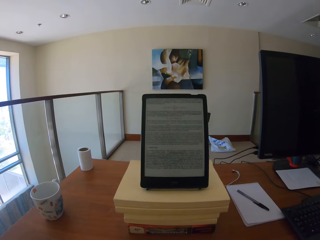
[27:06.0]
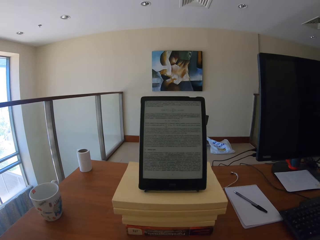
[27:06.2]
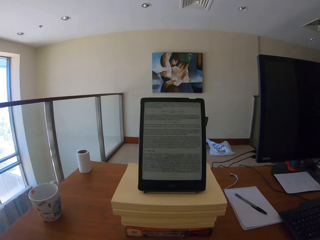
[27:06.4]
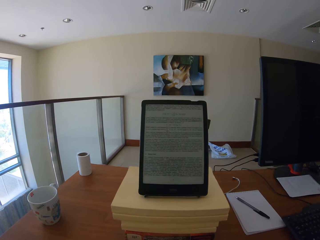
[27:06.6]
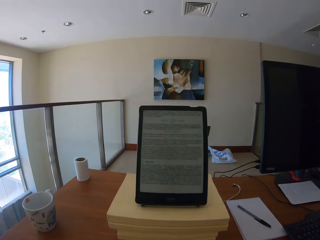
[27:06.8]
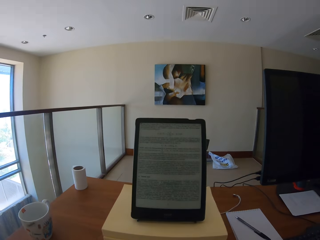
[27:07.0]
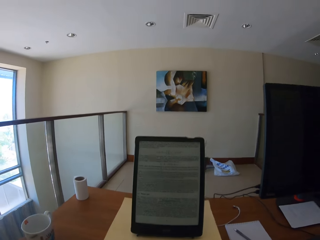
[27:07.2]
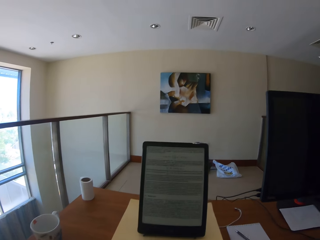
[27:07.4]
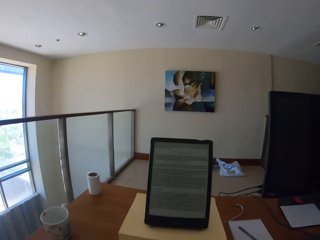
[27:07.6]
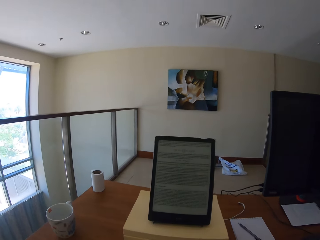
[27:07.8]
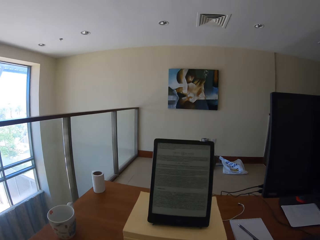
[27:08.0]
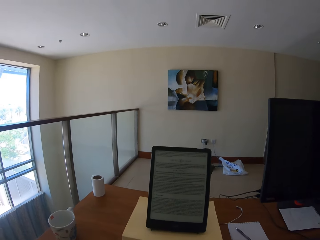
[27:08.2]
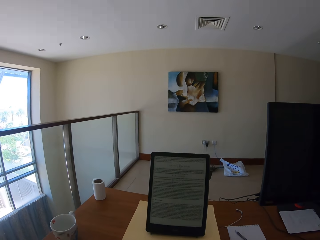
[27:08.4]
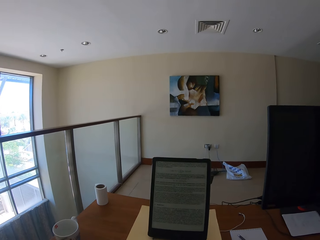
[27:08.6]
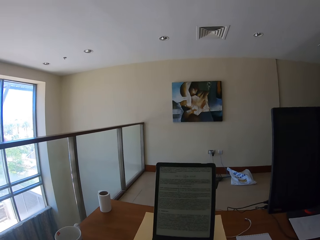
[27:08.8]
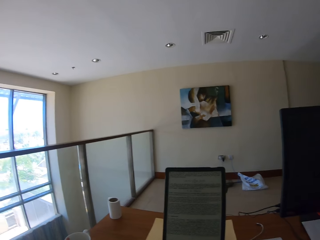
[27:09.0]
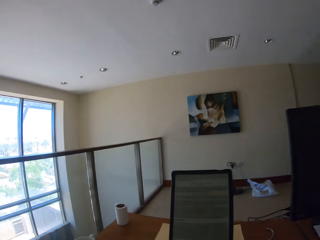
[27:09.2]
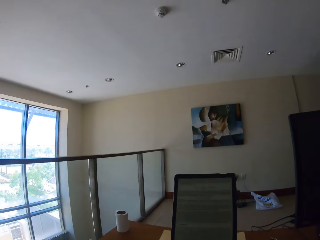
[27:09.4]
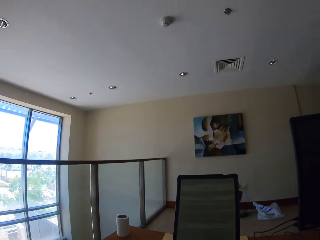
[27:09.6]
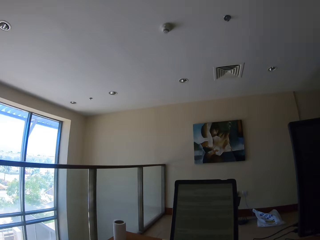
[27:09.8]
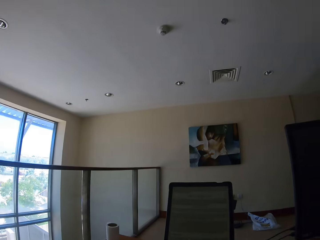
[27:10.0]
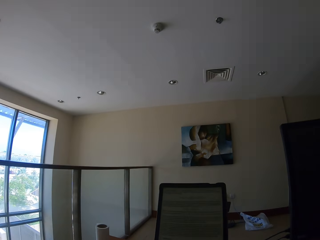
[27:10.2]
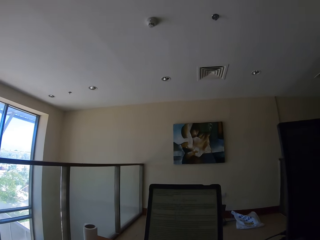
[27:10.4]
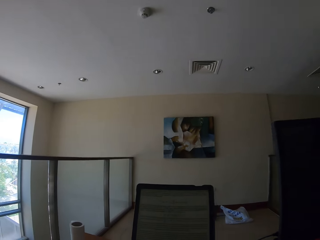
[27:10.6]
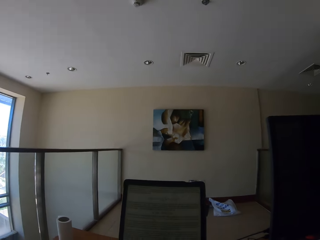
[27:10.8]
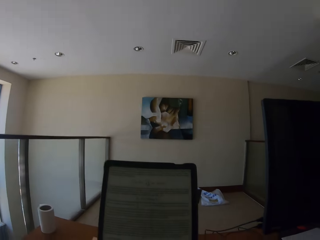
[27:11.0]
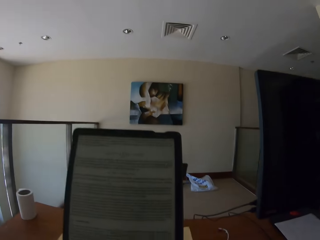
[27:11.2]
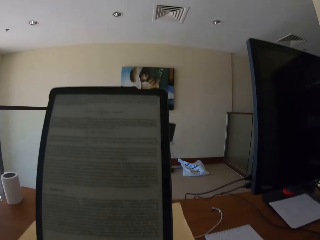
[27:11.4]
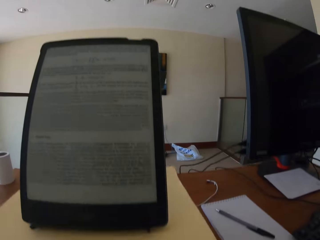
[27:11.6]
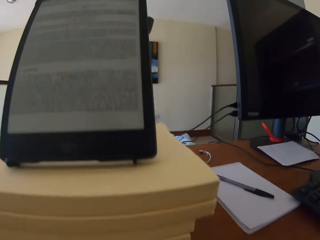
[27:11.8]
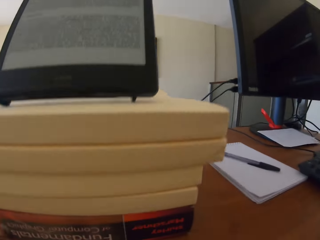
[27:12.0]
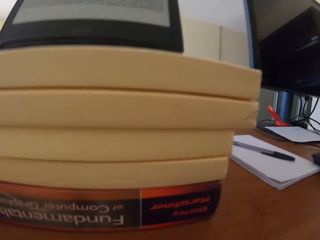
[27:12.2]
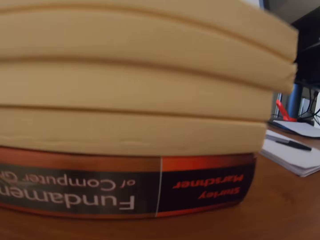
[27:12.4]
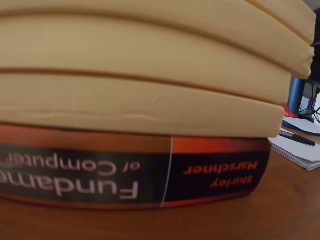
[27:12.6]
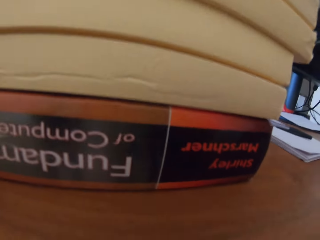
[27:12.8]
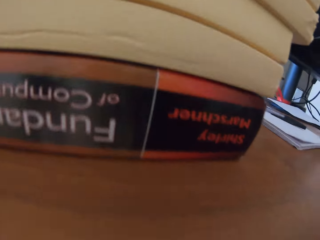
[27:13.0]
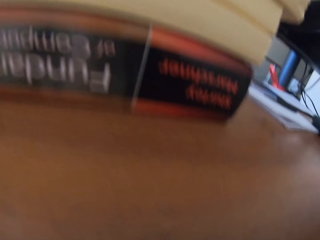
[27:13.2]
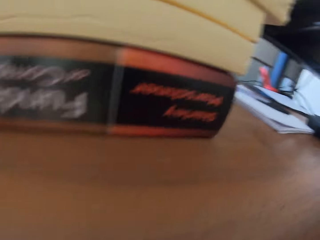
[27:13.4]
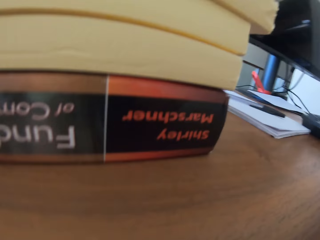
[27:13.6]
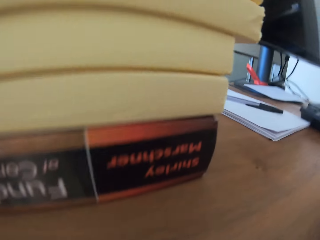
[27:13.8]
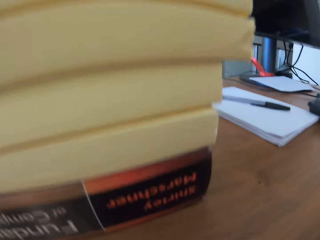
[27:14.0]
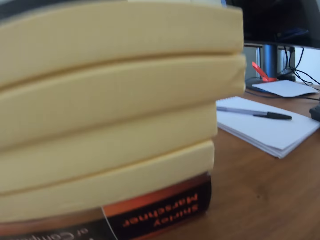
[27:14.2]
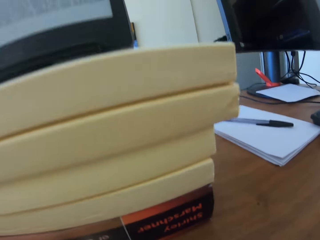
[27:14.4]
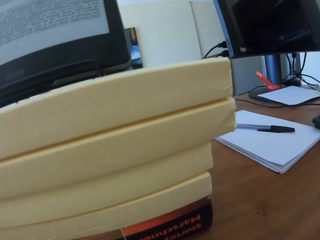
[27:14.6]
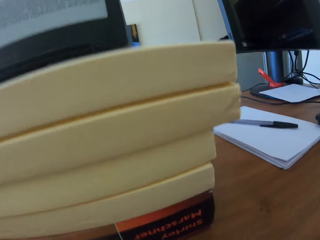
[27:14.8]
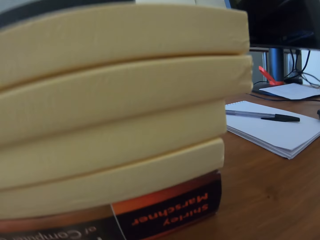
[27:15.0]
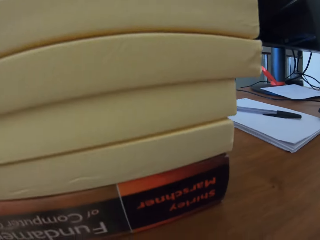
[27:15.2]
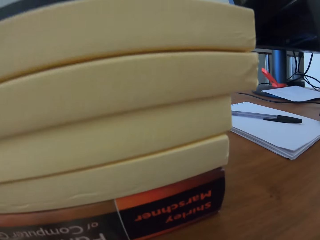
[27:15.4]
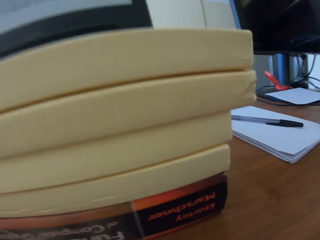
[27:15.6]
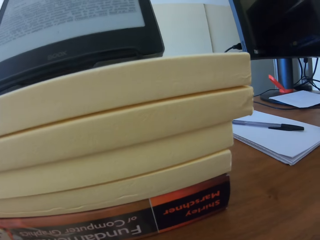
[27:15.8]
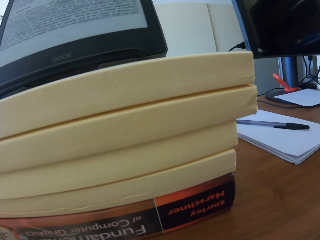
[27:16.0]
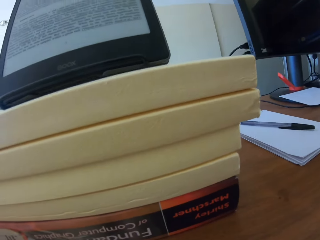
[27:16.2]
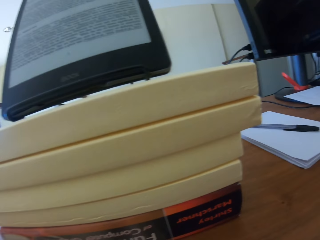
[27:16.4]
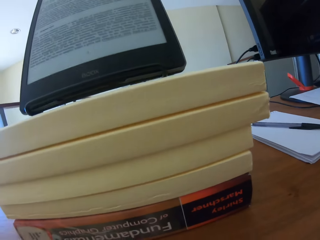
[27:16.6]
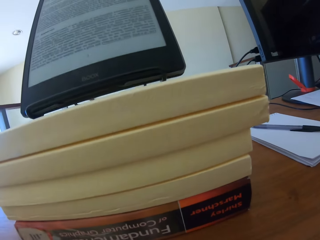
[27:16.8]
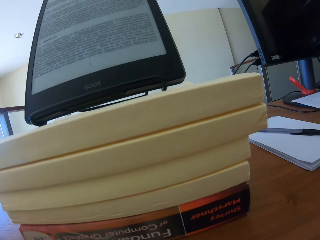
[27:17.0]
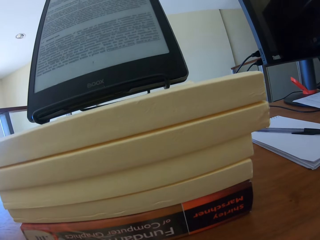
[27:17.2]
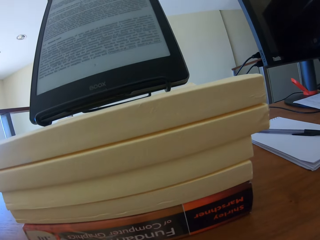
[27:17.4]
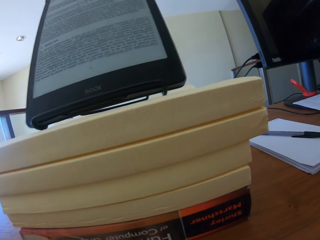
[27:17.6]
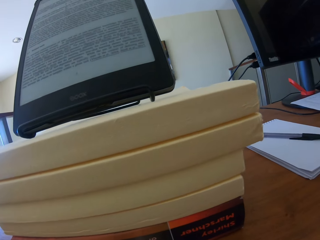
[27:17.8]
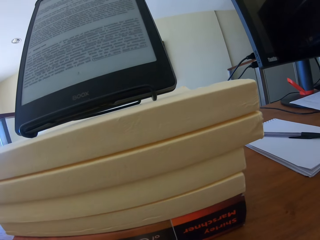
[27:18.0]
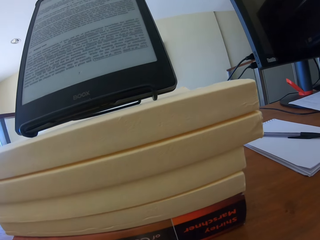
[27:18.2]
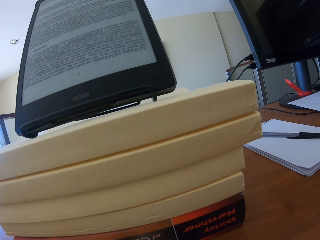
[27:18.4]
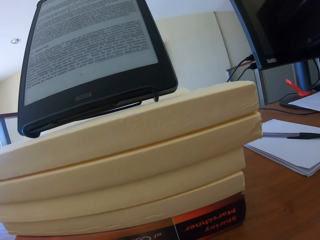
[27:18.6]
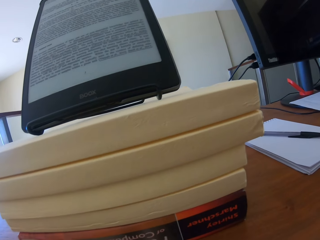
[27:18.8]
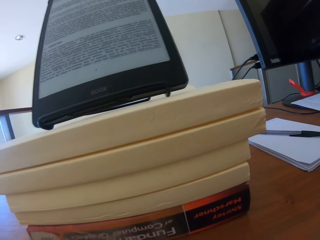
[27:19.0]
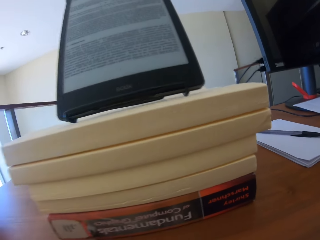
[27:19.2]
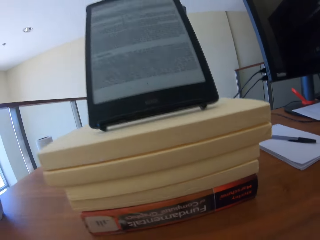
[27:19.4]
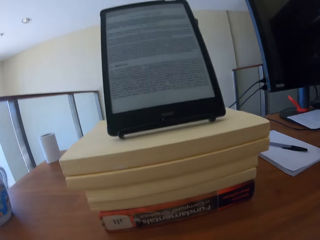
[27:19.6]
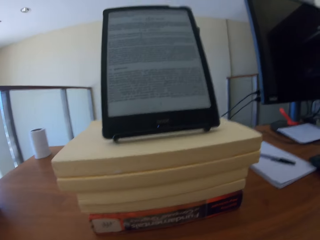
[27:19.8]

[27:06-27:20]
The camera wearer looks around. They move close to the books.
